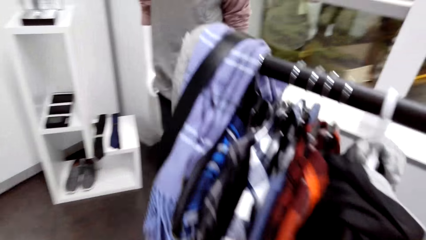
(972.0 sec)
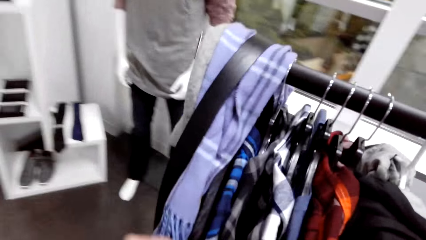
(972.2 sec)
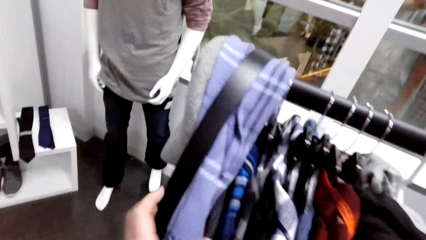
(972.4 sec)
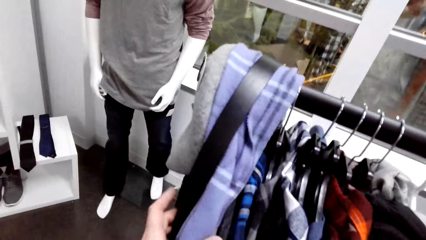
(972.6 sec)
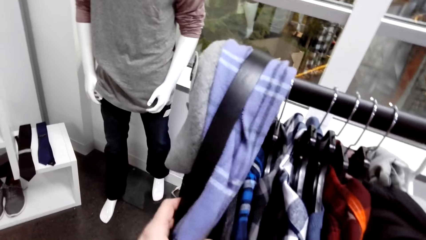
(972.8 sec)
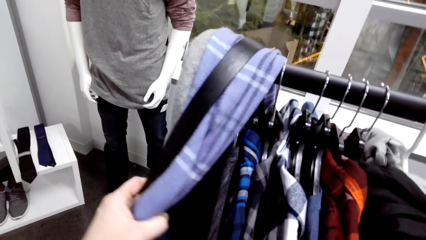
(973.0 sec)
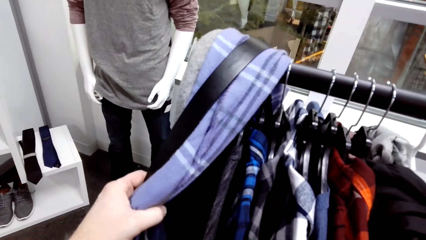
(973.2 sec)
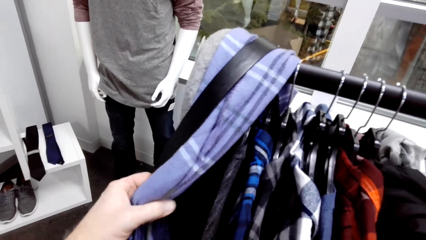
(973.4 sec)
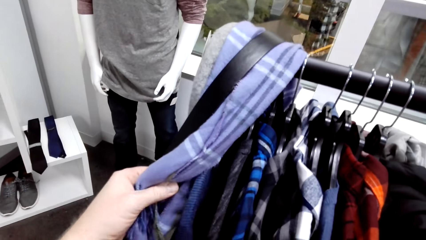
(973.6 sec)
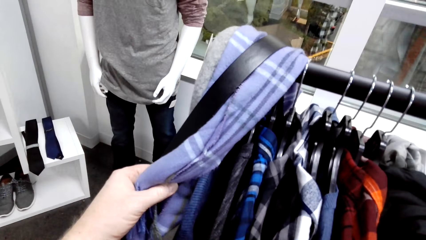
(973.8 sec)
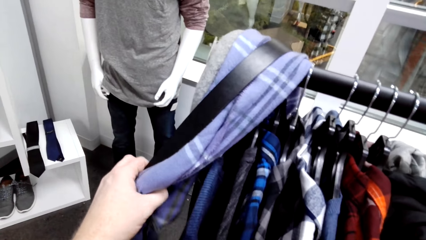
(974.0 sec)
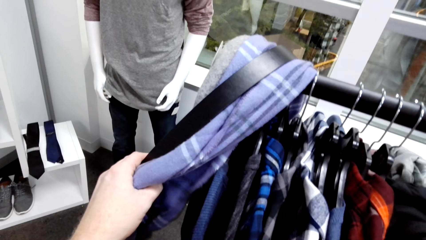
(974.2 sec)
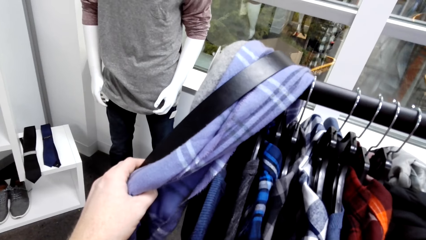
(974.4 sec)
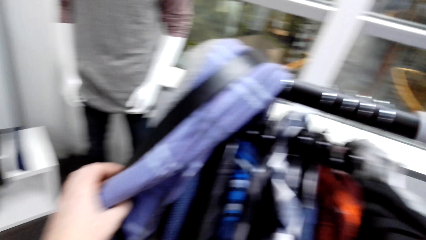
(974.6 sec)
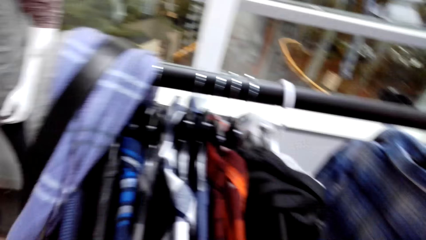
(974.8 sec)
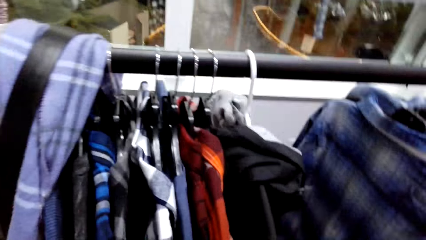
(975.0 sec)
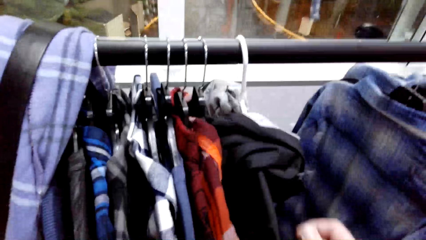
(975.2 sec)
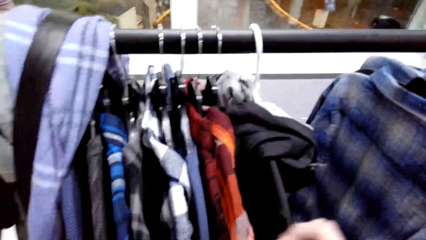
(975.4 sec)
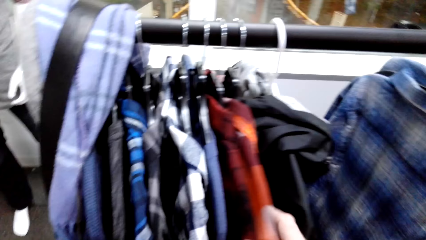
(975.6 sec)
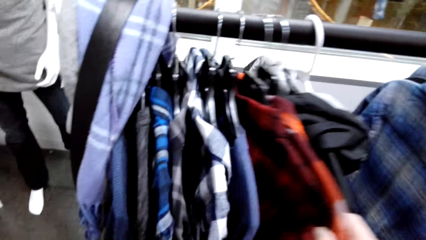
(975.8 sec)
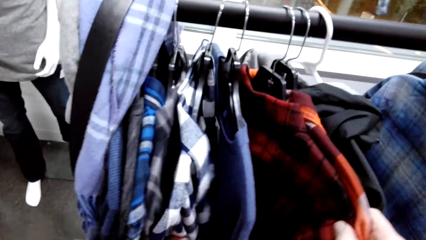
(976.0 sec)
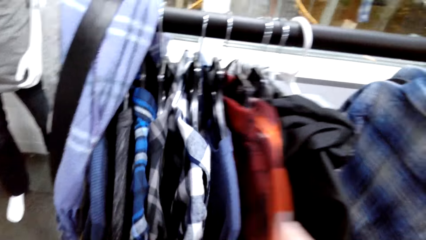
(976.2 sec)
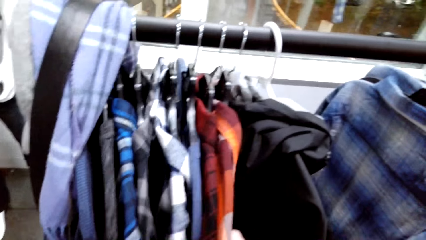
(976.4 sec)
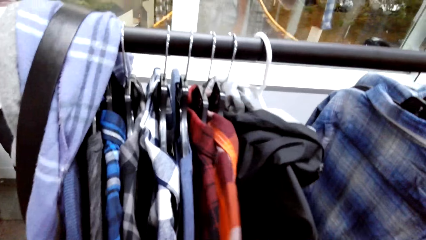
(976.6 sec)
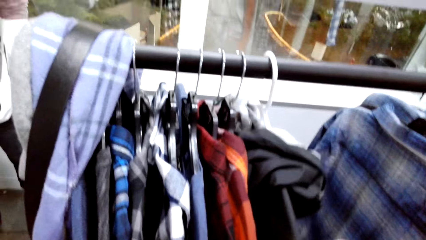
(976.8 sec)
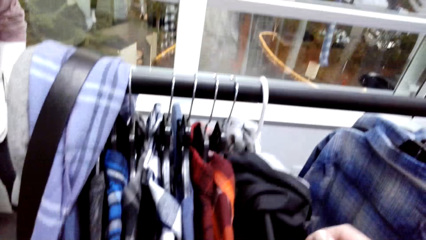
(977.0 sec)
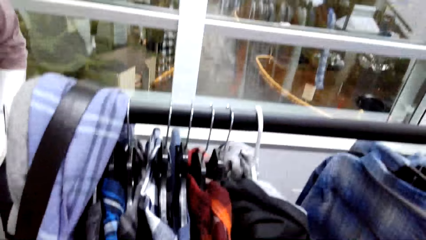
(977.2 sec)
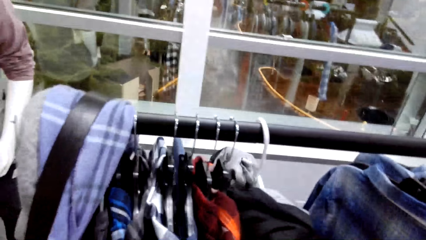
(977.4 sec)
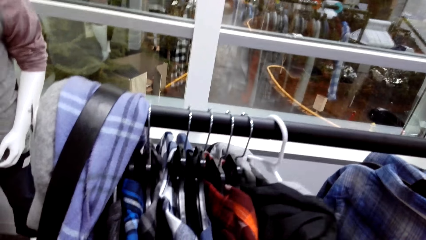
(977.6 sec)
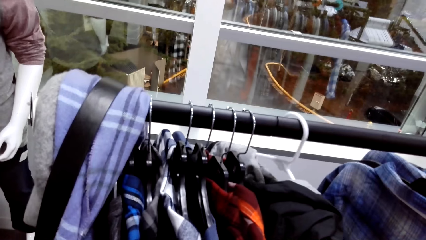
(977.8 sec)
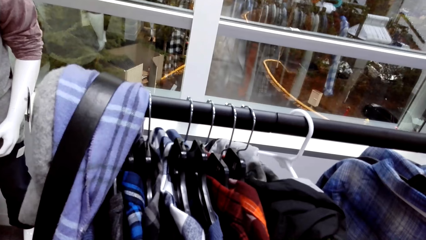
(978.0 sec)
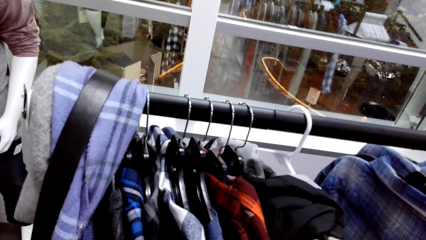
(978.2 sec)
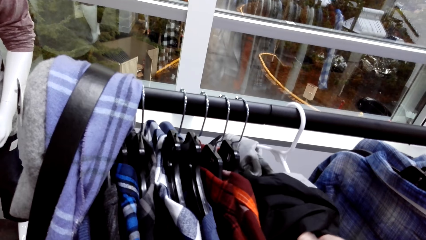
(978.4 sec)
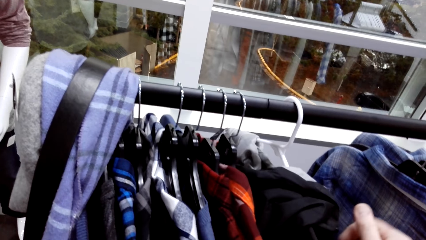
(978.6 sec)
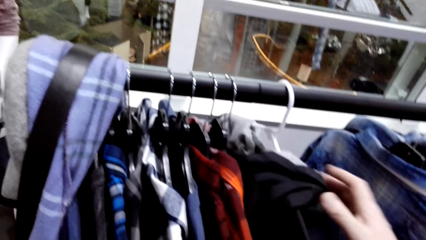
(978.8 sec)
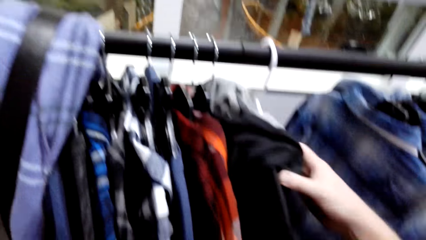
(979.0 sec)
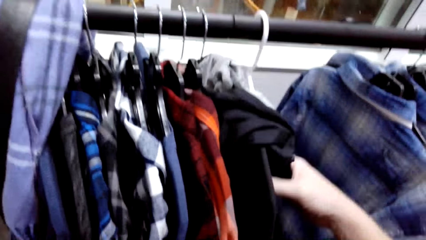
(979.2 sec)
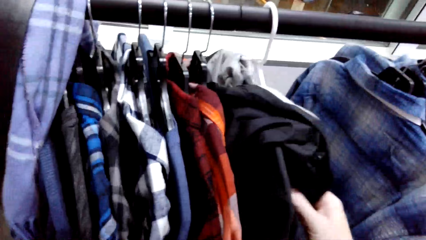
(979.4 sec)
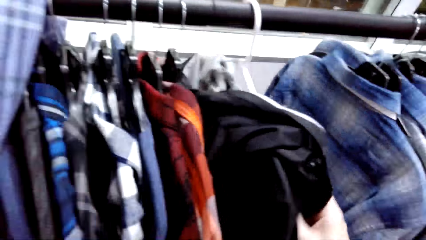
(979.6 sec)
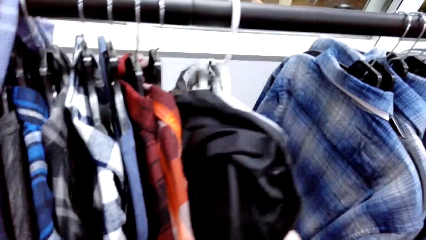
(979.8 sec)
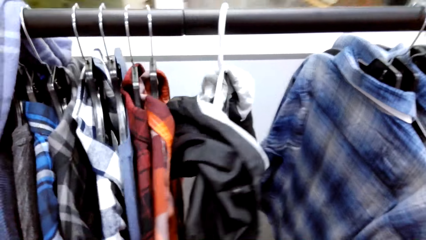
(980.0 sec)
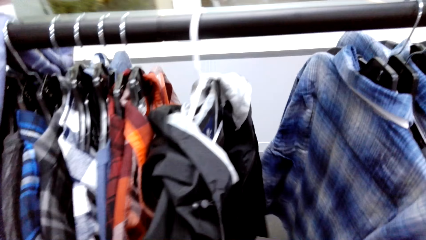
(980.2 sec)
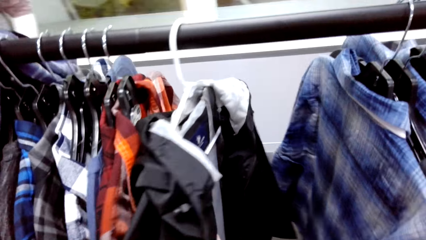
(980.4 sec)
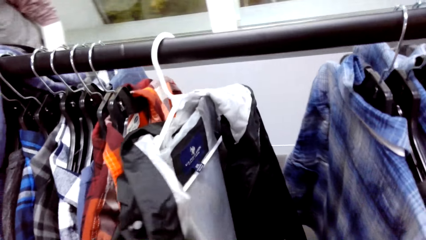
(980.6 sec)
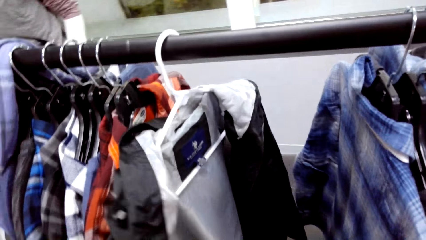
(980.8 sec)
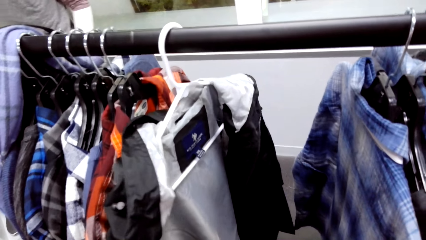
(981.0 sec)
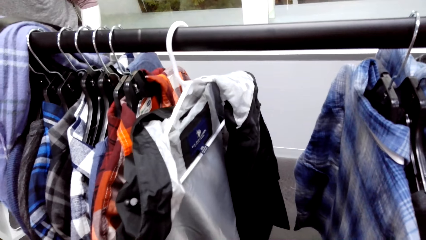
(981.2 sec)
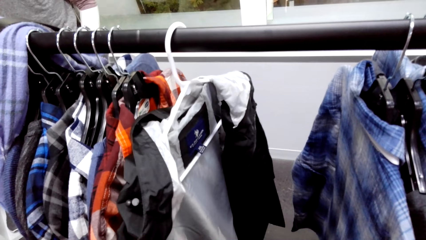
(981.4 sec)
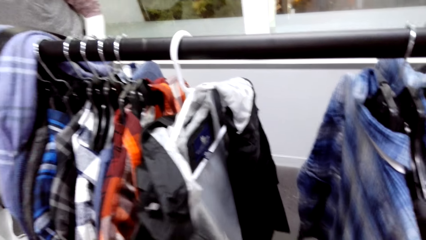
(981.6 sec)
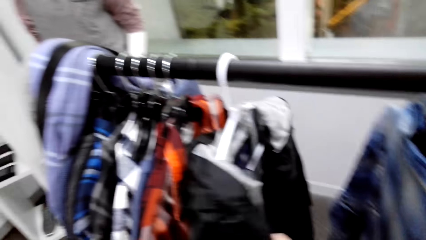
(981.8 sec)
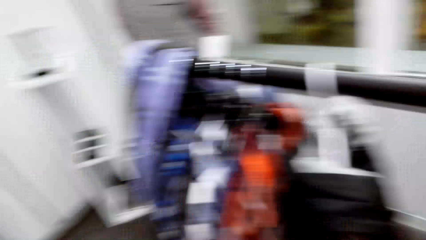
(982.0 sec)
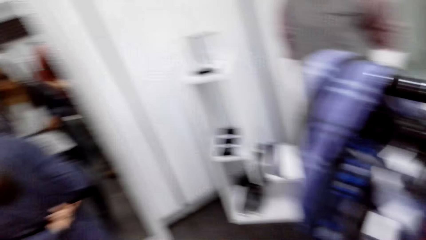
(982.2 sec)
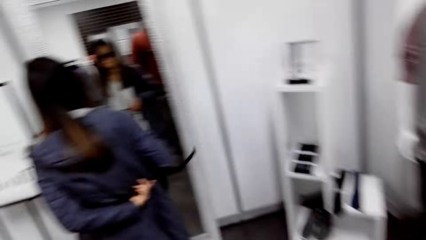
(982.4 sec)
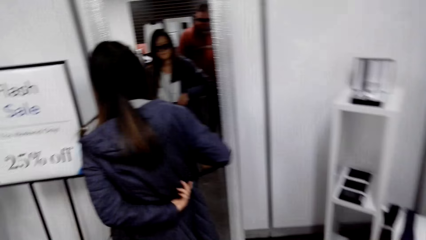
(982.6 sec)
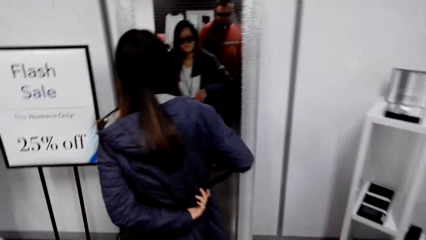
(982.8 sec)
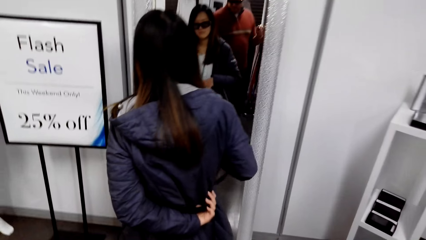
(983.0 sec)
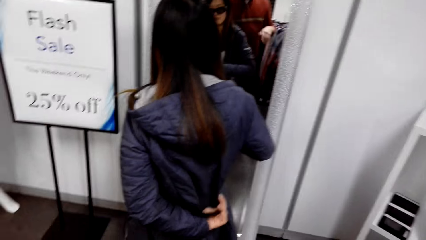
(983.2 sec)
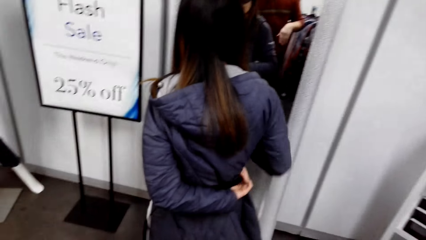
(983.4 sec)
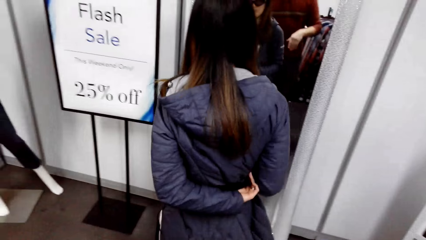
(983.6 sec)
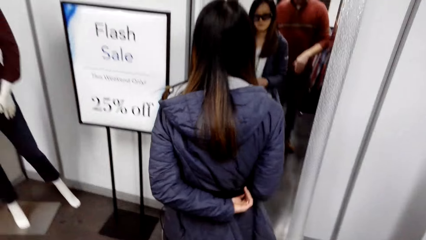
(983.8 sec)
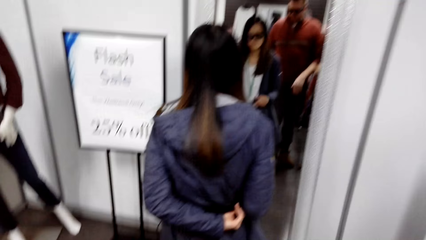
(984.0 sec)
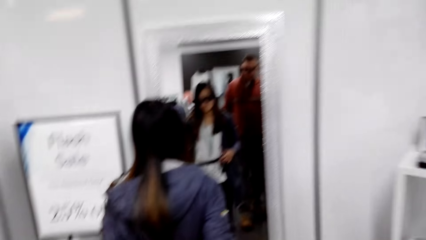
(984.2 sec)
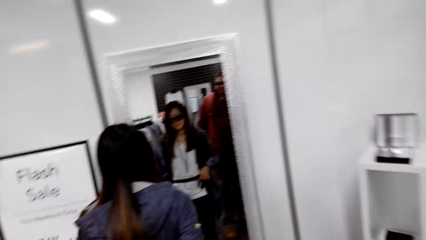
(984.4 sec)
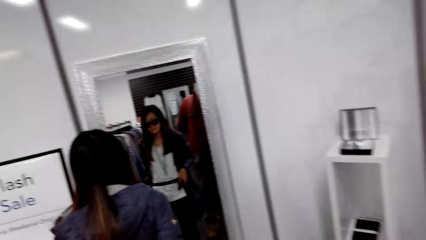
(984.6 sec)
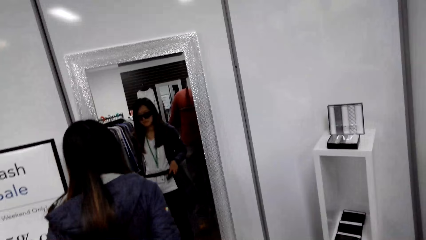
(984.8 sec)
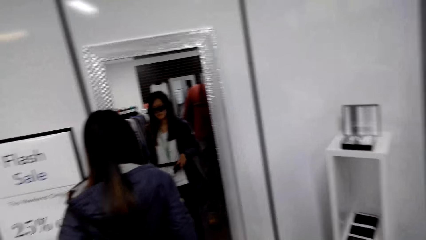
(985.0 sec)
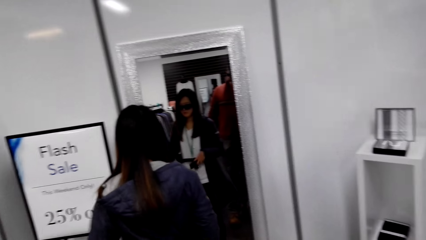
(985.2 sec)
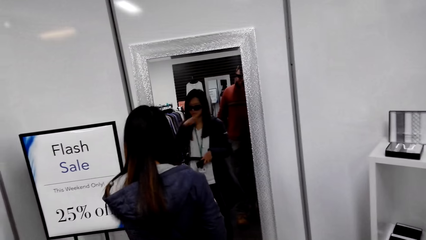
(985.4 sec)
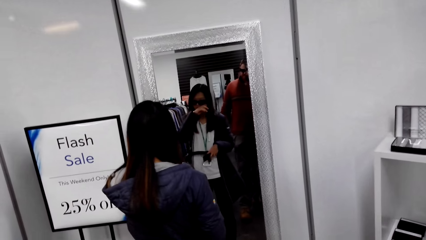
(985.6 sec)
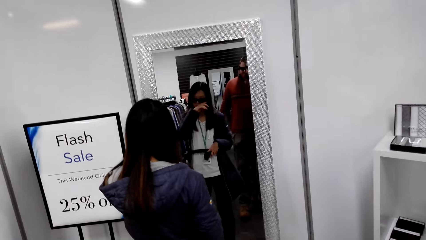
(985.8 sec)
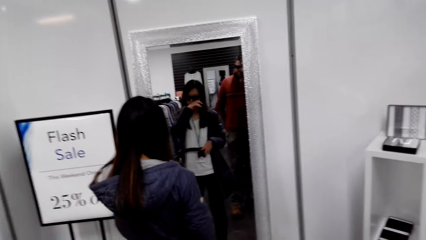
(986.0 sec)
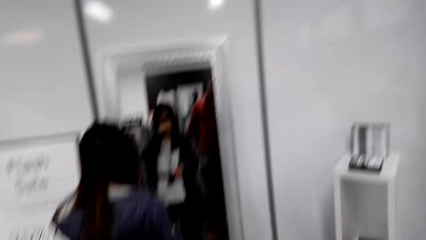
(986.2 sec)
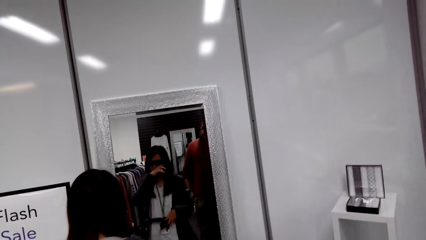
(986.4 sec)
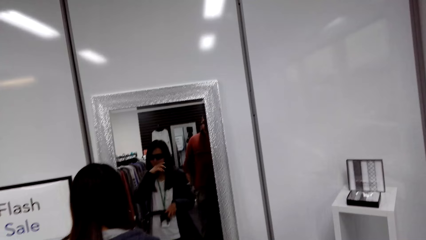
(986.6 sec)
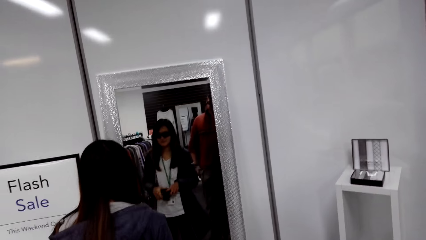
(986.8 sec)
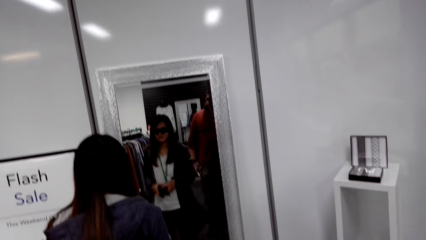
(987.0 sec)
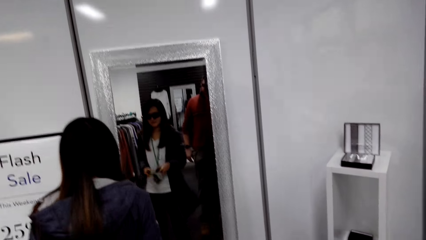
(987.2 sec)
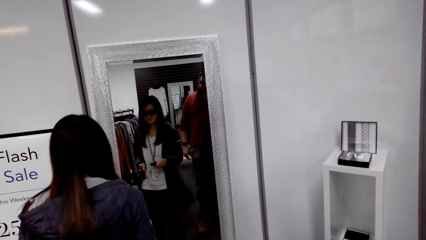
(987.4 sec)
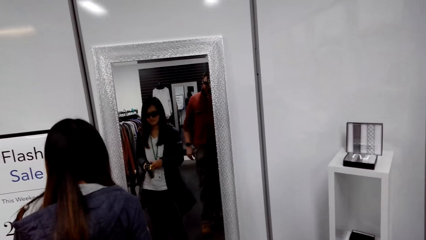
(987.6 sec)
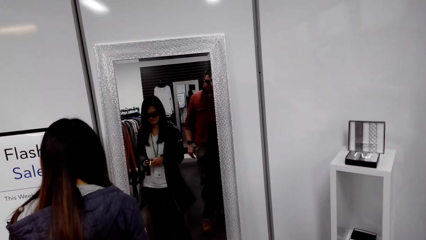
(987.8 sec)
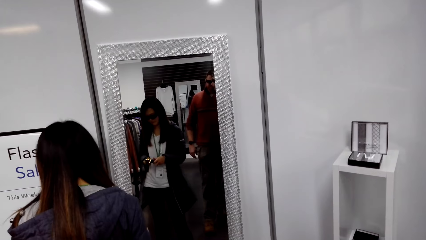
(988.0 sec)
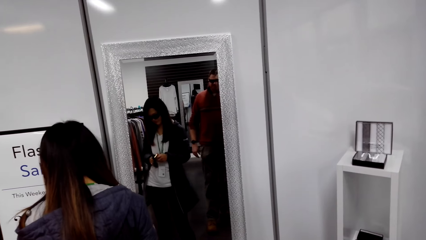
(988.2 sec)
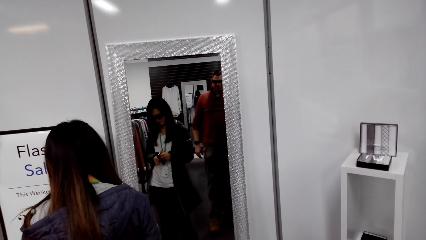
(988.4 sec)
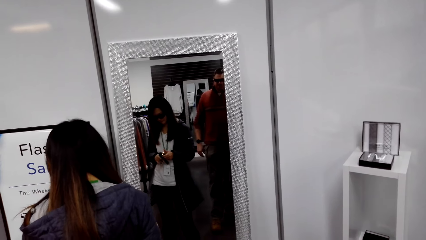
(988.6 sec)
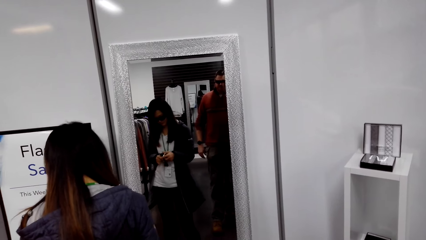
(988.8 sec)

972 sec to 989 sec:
The camera wearer holds the belt. They touch the shirts on the hanger. A woman closes the belt on the waist. The camera wearer touches the face.
